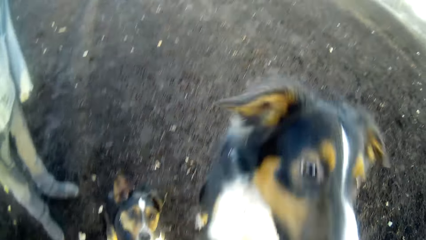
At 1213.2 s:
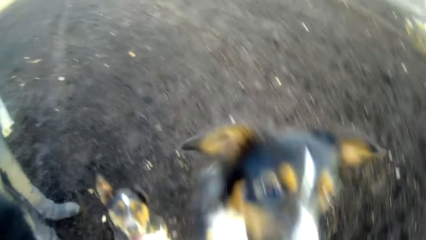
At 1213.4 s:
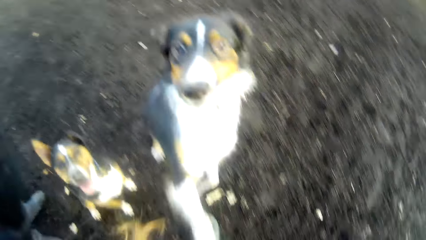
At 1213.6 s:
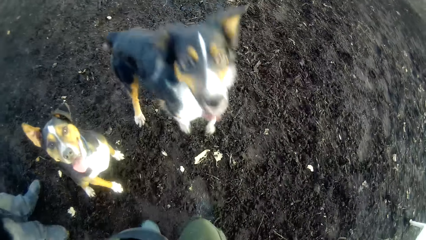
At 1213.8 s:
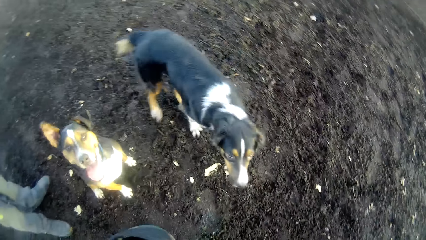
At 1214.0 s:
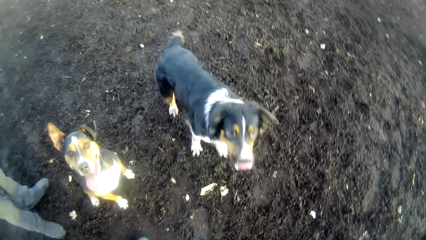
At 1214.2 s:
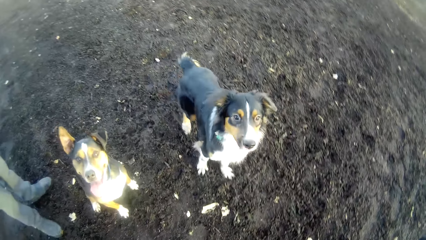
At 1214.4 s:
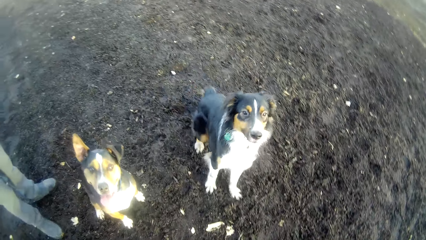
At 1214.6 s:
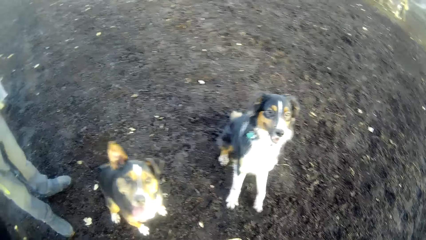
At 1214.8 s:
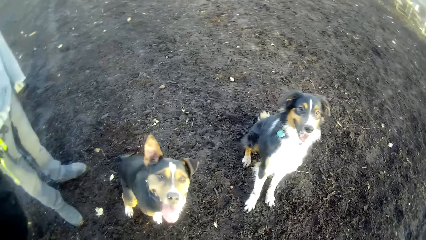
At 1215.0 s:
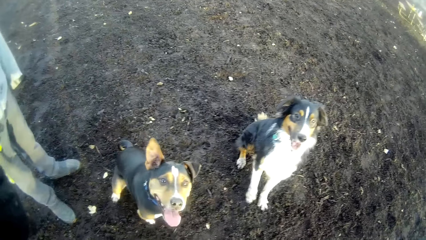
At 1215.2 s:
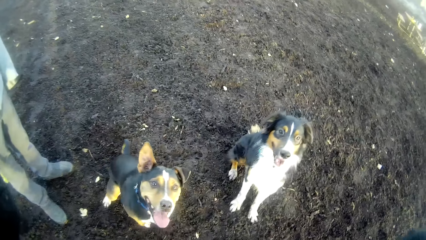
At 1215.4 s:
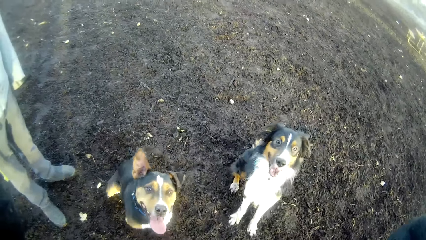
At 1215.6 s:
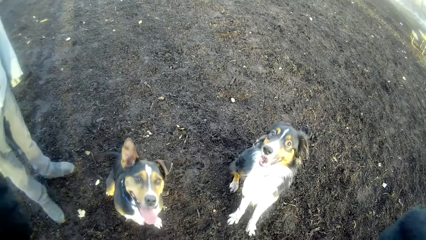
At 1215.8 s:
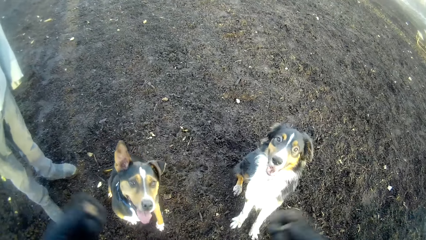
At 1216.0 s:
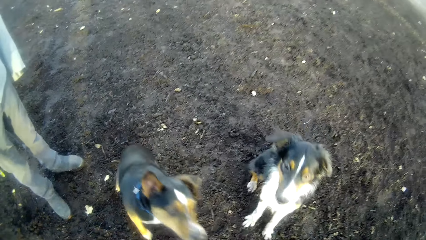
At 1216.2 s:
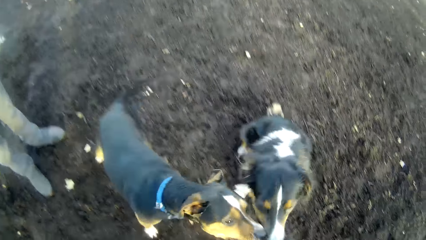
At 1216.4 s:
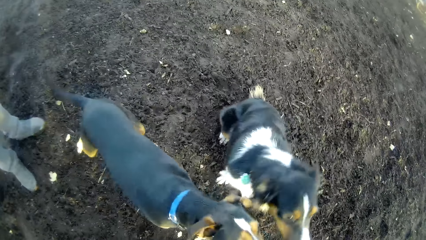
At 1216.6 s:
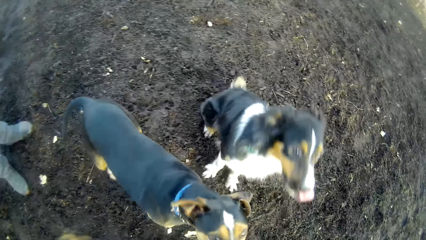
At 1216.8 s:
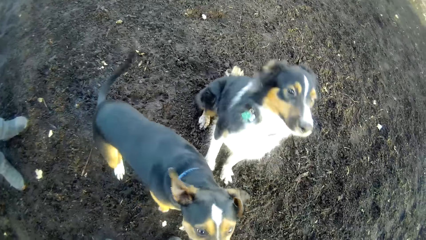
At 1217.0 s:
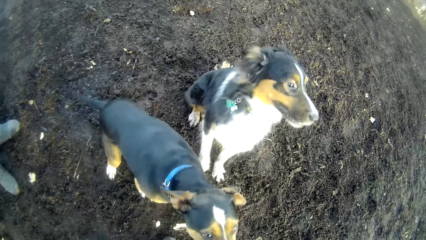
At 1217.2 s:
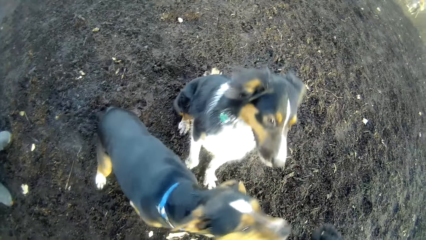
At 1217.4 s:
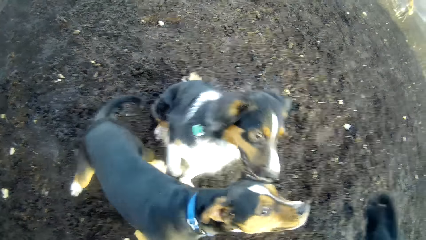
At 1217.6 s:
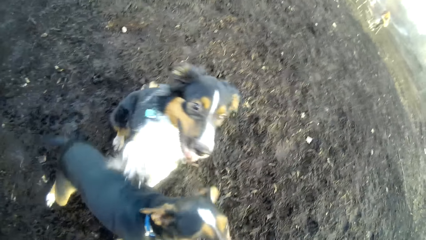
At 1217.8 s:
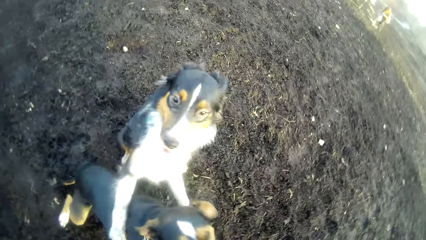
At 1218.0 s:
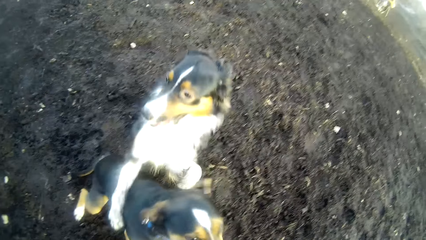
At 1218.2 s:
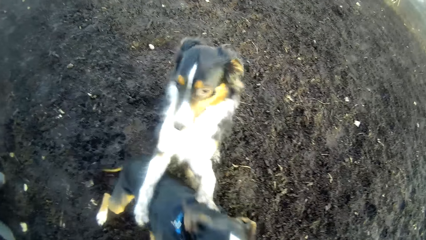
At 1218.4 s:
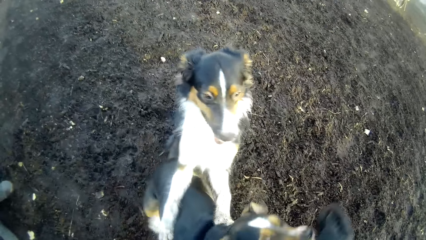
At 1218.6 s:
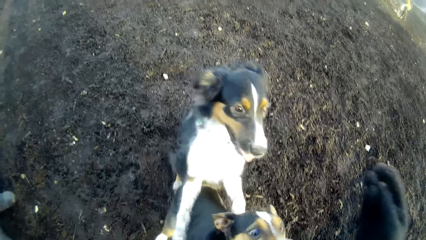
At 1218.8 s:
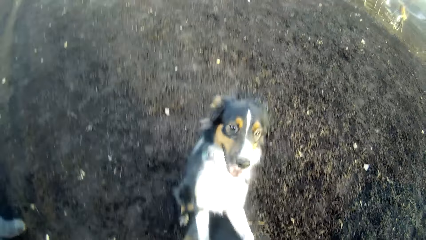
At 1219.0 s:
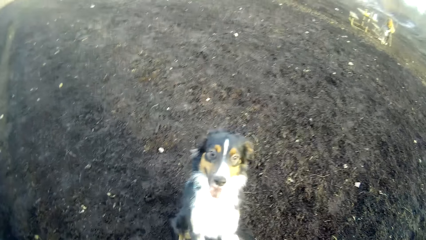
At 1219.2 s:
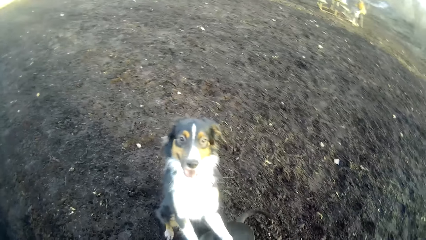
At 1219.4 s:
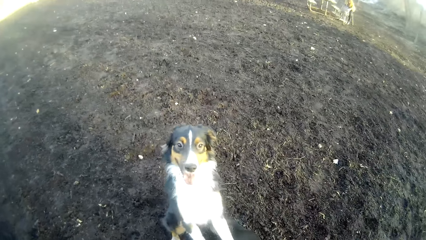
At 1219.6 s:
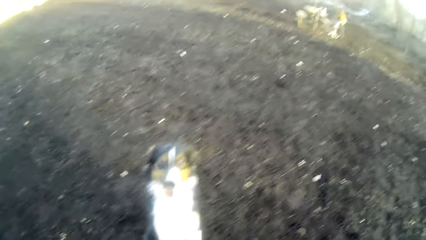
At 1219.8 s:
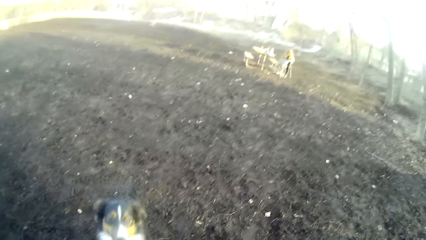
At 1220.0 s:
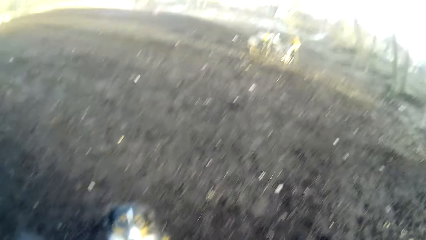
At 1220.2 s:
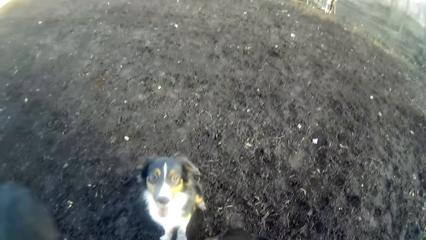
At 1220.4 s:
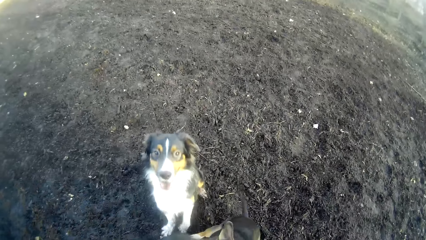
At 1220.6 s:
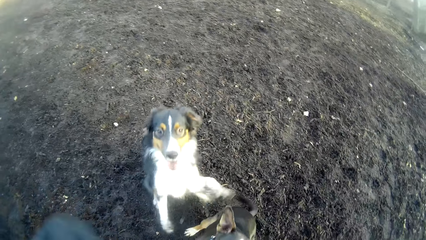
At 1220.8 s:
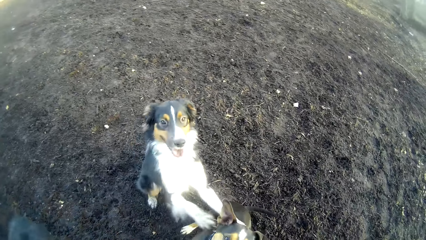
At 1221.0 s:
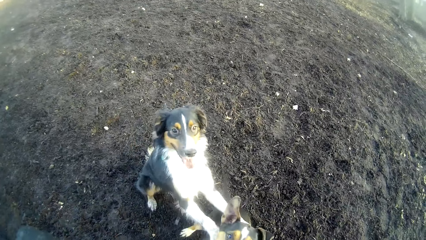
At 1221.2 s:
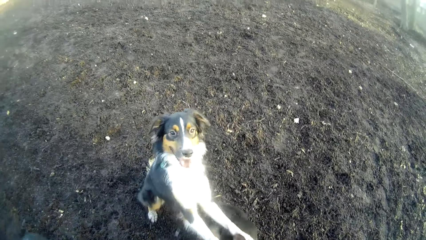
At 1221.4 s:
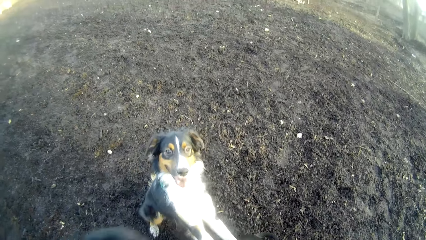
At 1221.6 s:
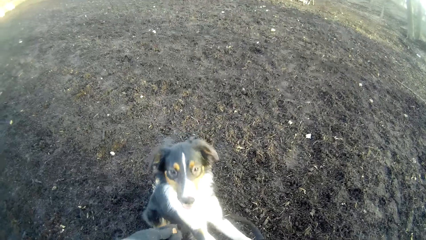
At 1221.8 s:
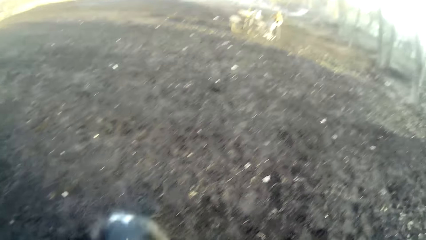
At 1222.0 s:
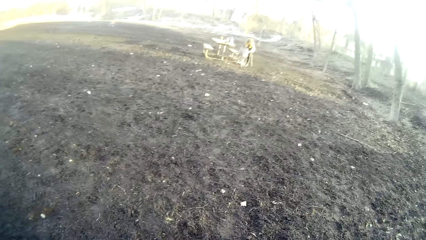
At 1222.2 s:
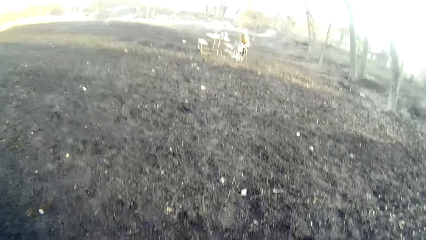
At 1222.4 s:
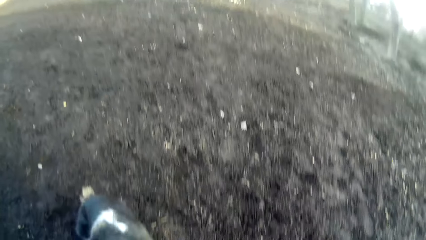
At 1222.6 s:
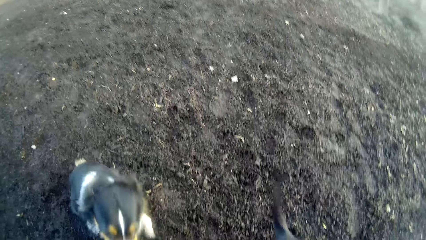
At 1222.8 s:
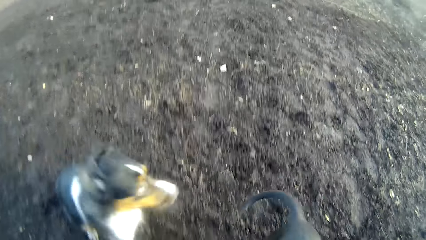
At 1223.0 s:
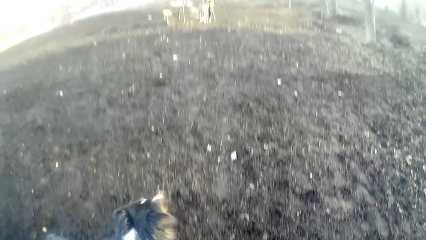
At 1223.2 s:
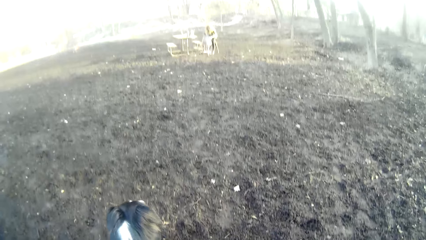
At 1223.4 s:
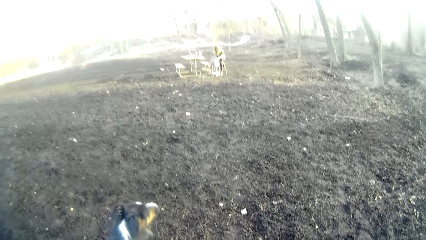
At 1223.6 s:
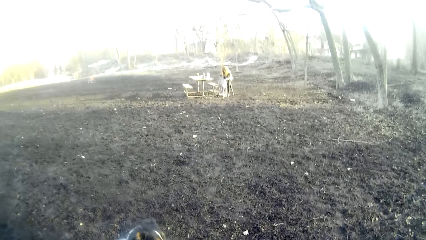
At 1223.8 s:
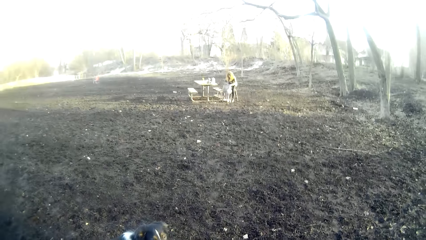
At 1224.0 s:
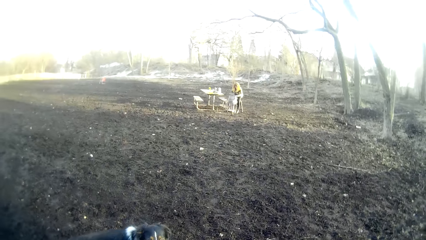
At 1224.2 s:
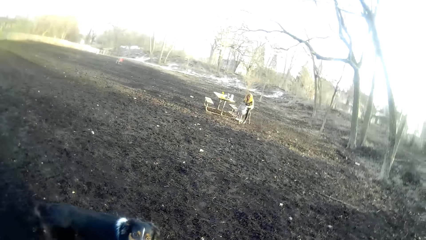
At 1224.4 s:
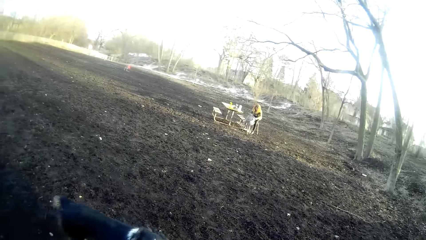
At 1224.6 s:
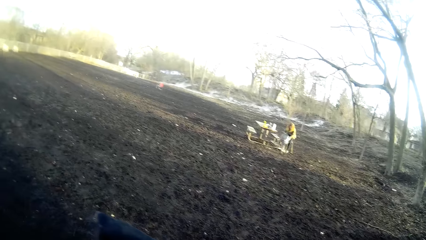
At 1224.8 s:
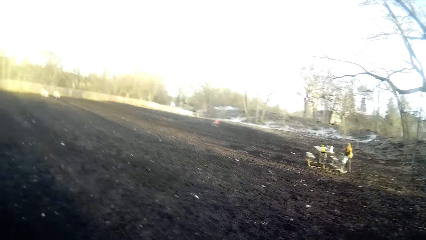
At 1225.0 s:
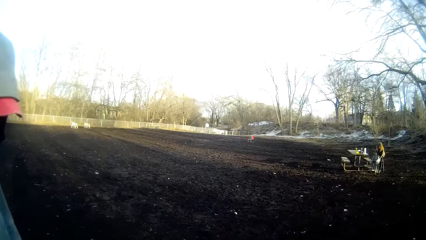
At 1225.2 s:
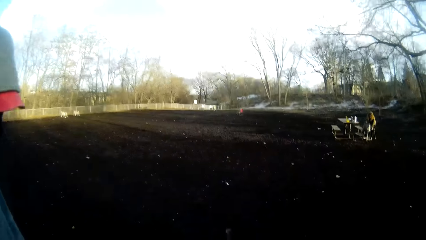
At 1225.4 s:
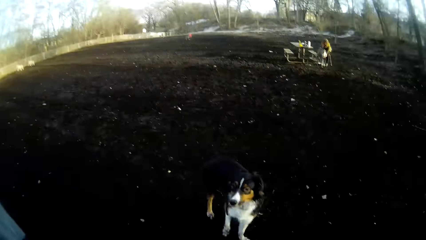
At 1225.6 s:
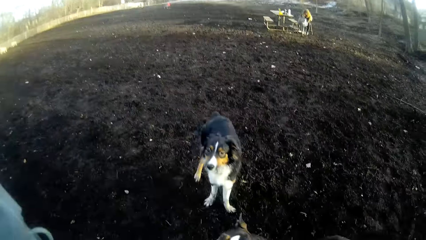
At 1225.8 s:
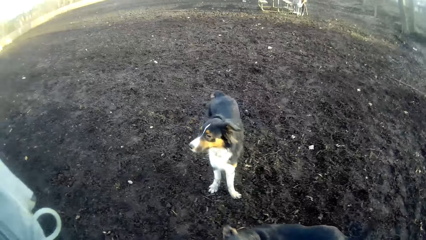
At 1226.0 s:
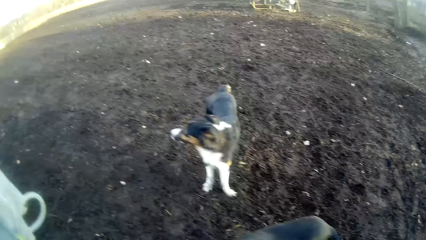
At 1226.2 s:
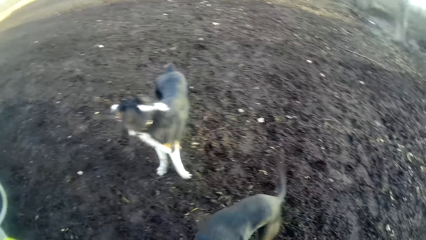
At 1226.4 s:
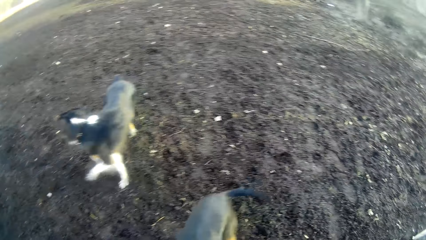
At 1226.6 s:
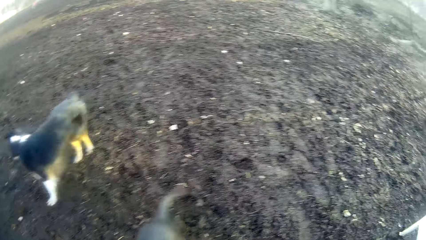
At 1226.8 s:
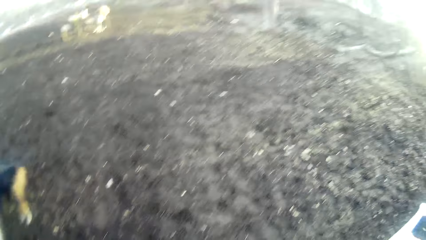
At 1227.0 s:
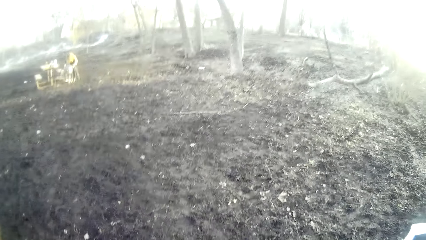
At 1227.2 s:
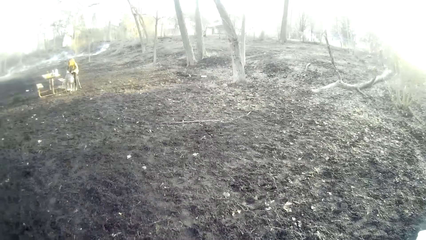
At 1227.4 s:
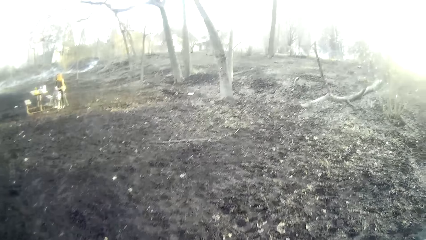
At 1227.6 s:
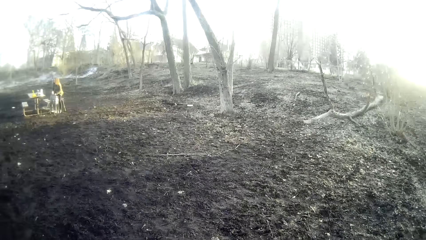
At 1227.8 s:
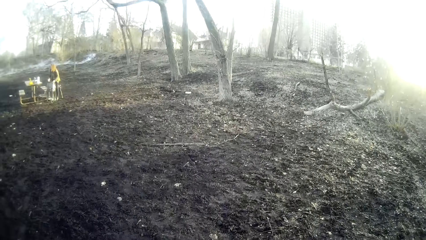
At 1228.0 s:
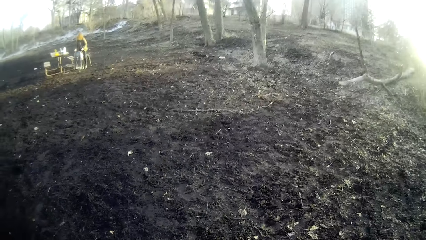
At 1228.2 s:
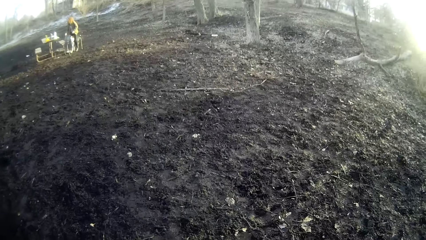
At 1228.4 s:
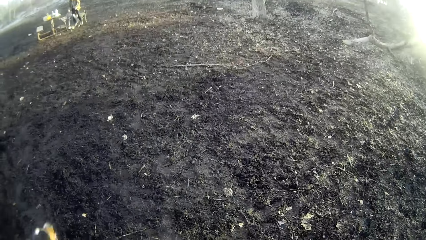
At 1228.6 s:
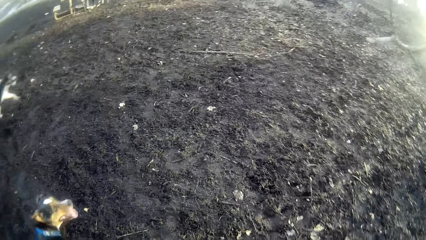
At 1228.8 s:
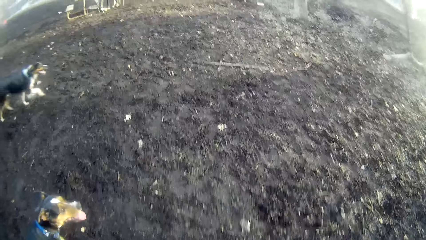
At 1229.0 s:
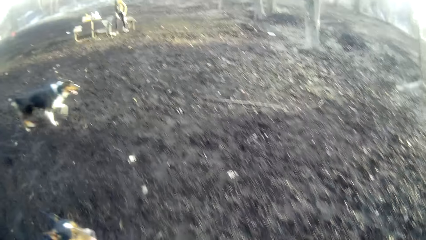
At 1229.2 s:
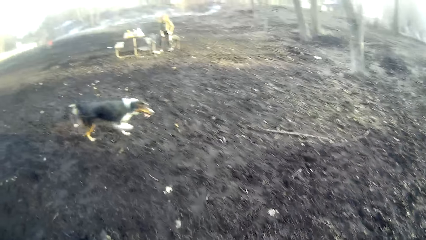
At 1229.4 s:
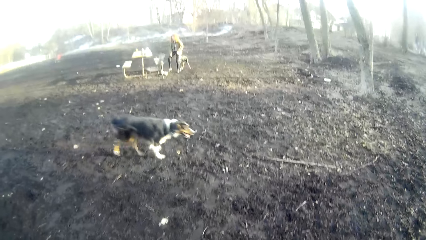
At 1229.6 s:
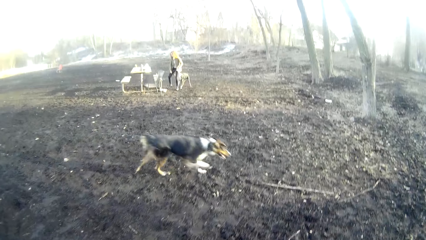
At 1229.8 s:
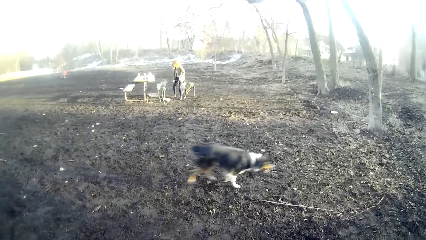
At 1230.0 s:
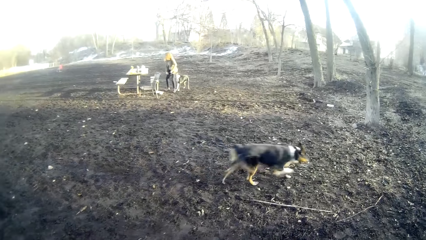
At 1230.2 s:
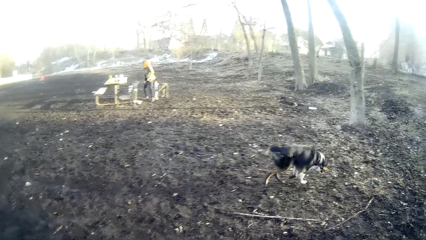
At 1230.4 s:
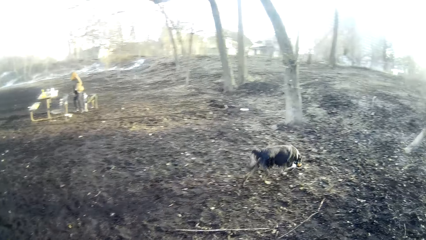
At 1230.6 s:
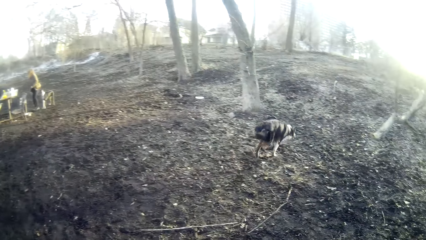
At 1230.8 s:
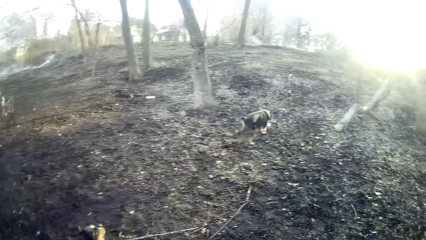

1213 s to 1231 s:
A dog jumps on the camera wearer. The camera wearer feeds the dog the grain of dog food. The dog climbs on another dog. The camera wearer feeds the first dog with the grain of food. They stare around and stare at the dog.
